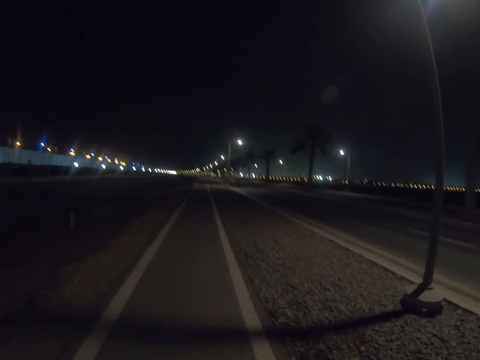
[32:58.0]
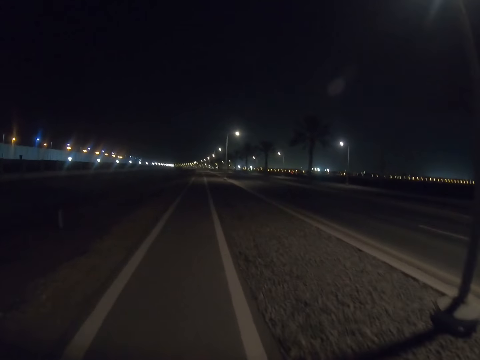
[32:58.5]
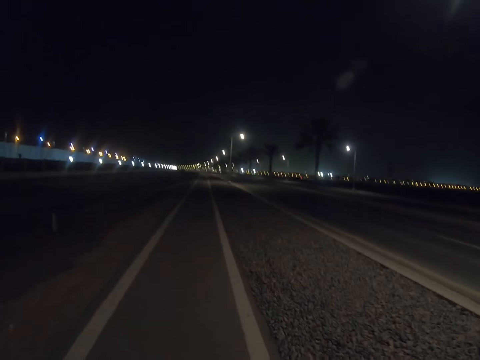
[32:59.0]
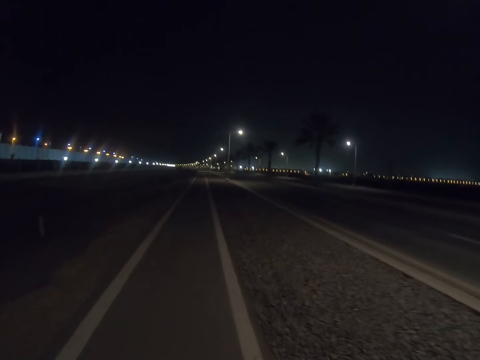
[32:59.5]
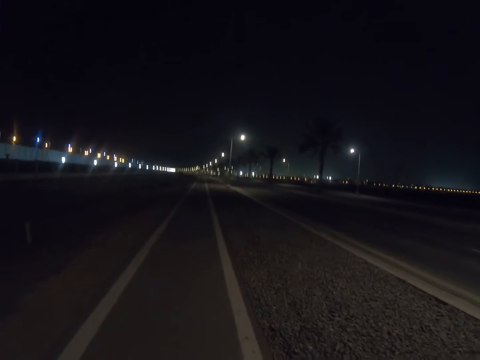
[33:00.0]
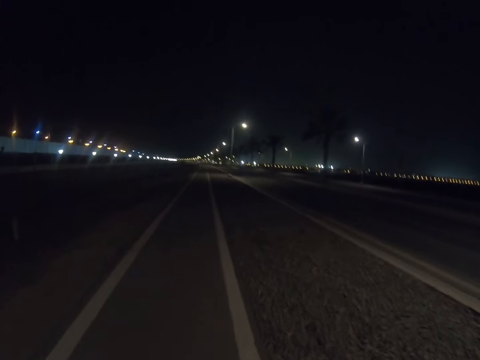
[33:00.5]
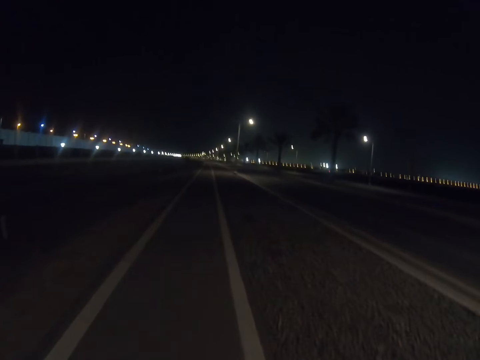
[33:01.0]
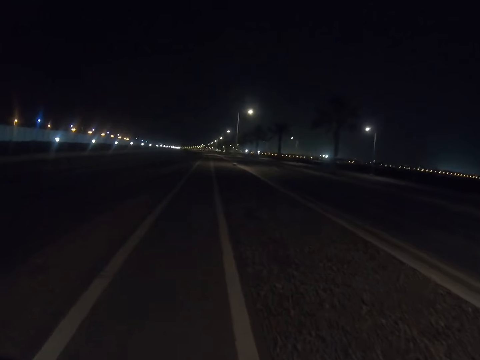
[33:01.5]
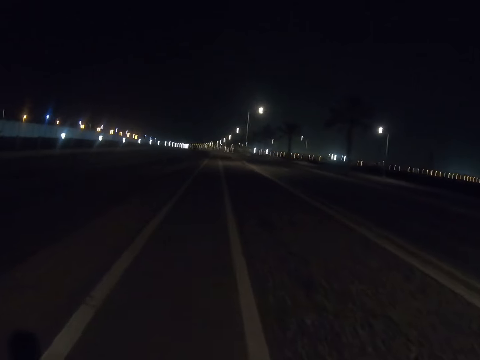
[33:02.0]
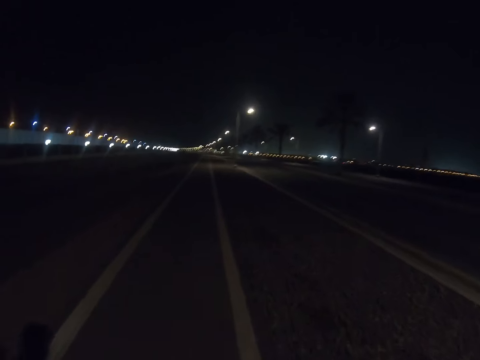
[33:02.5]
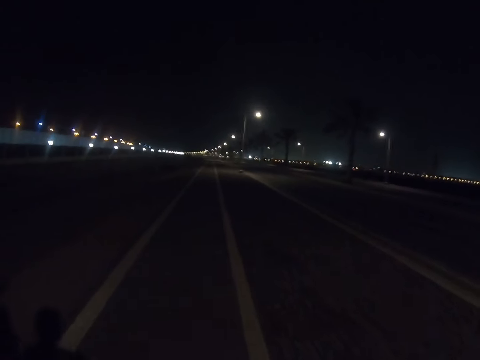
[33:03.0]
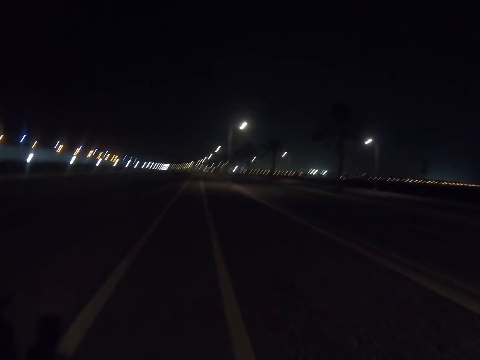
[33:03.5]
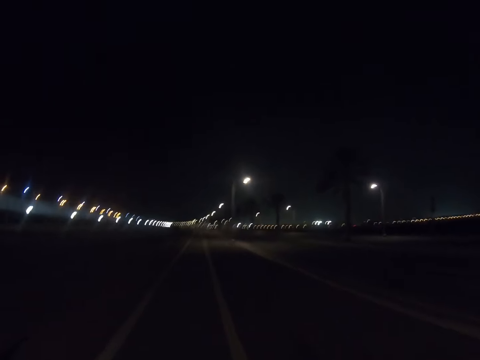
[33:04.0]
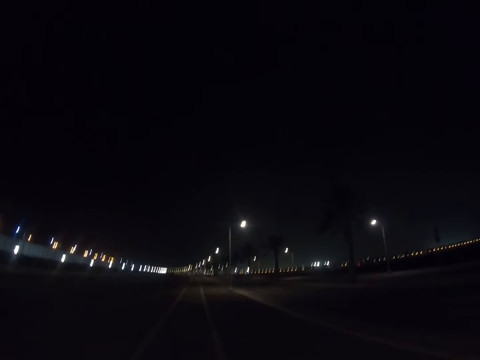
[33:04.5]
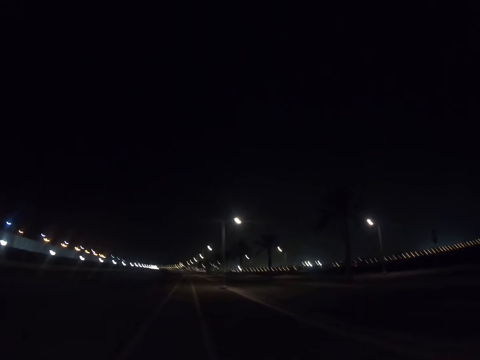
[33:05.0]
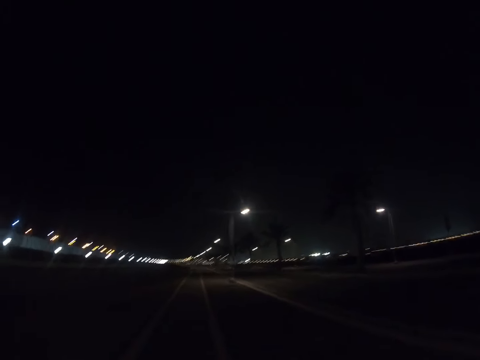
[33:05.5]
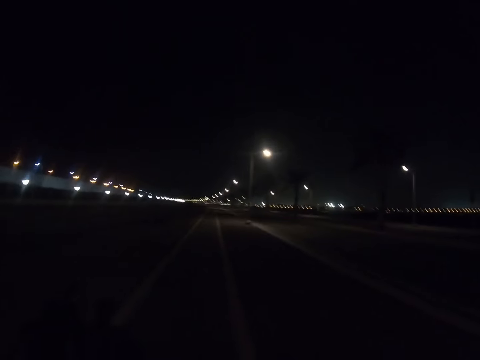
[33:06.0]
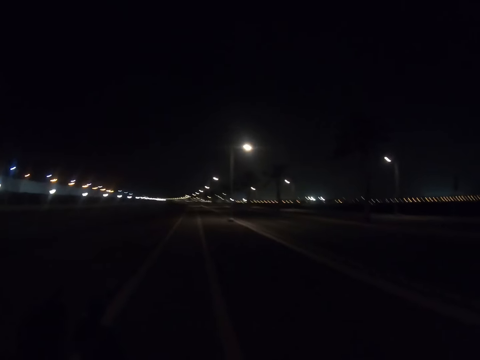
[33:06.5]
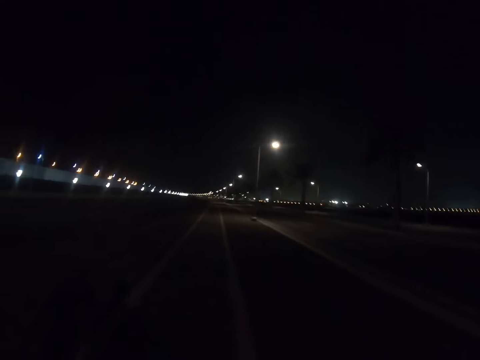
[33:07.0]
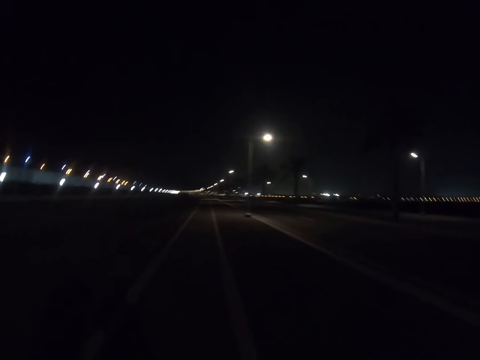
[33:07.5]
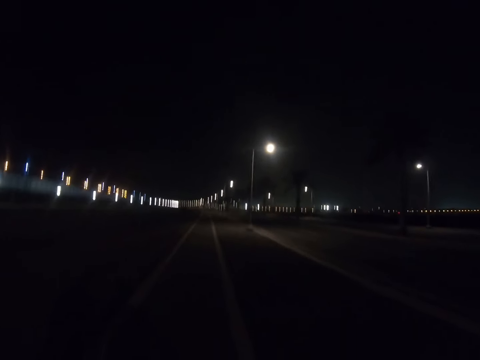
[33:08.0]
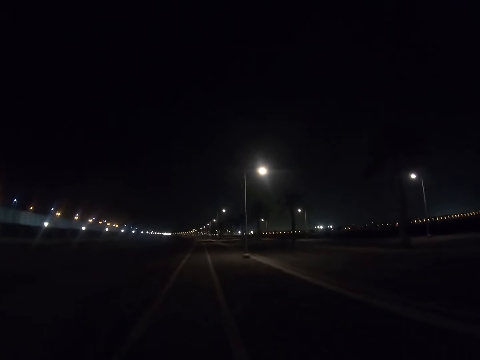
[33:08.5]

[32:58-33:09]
A person walks.

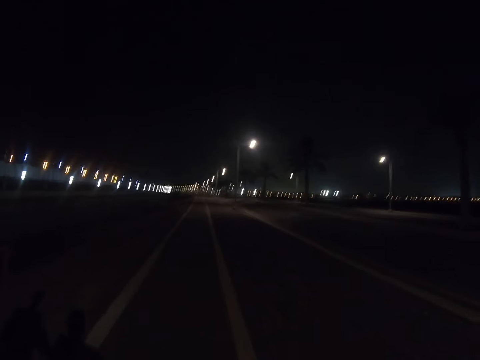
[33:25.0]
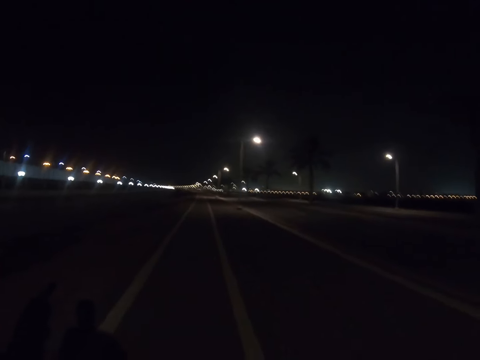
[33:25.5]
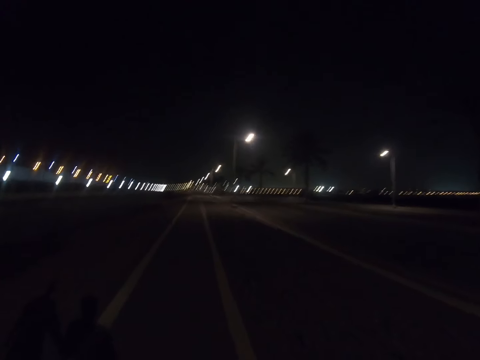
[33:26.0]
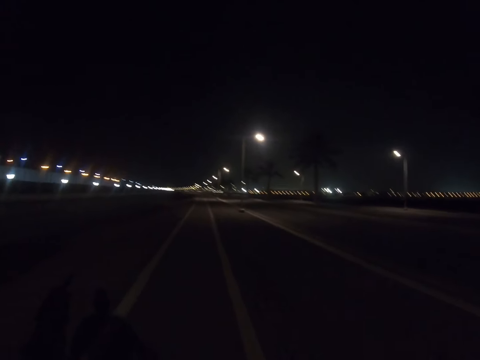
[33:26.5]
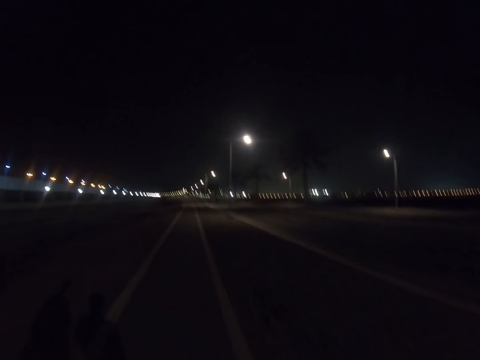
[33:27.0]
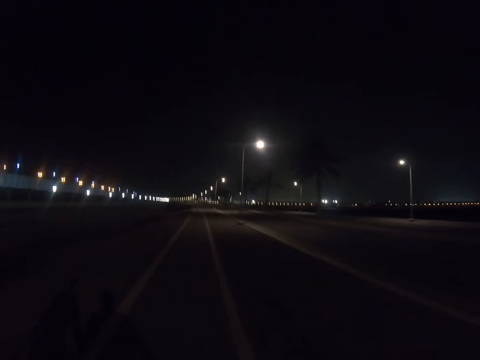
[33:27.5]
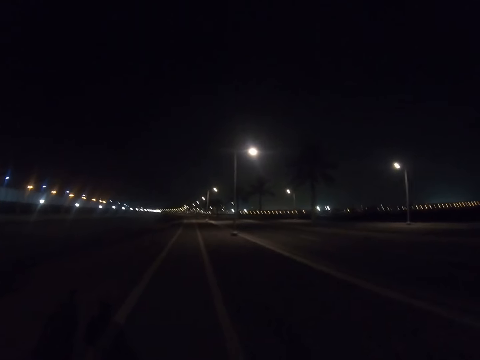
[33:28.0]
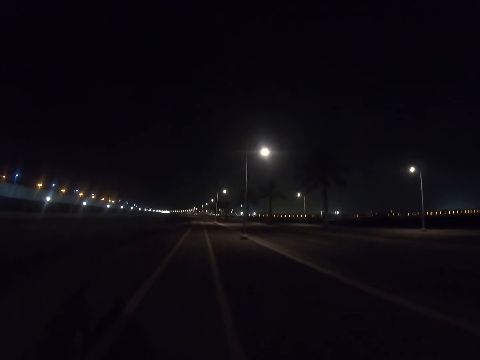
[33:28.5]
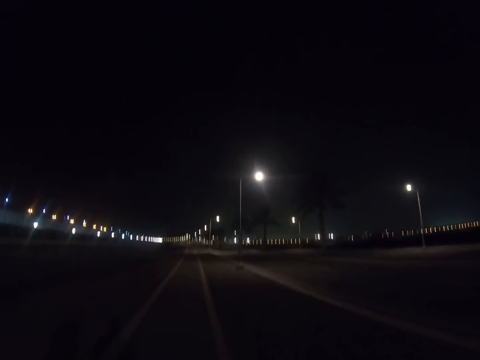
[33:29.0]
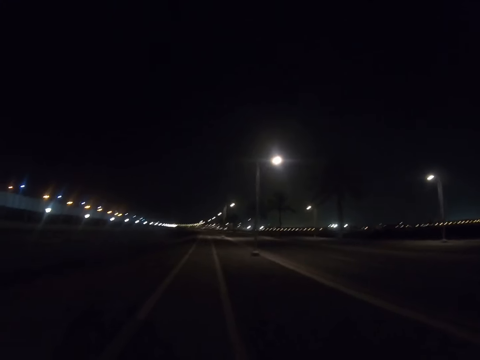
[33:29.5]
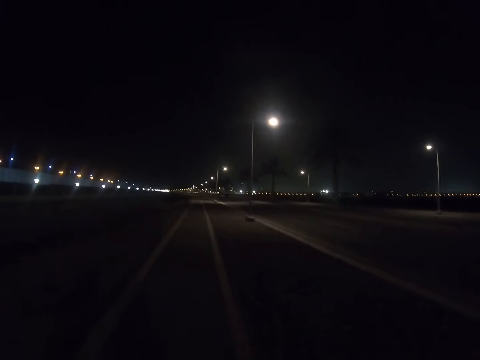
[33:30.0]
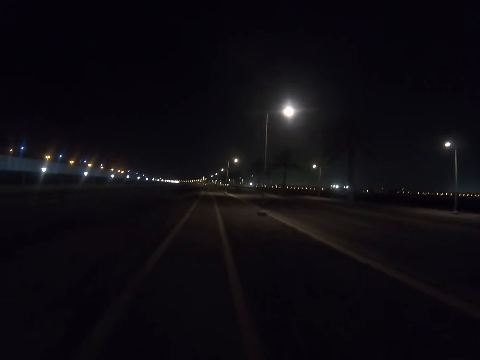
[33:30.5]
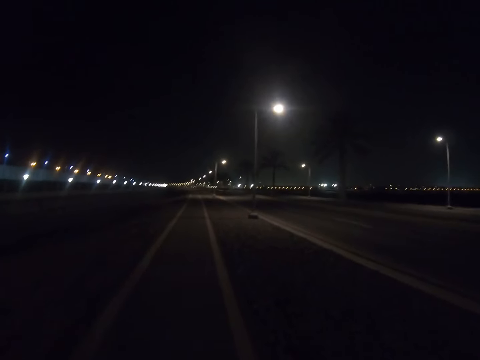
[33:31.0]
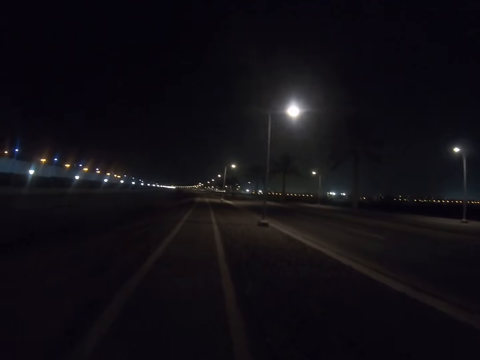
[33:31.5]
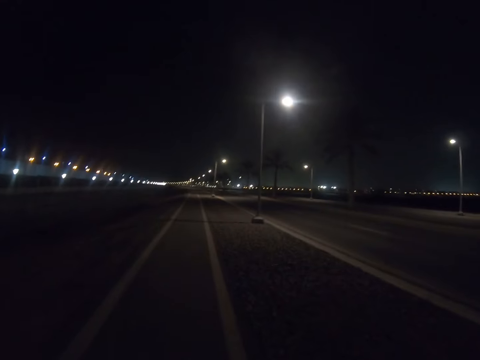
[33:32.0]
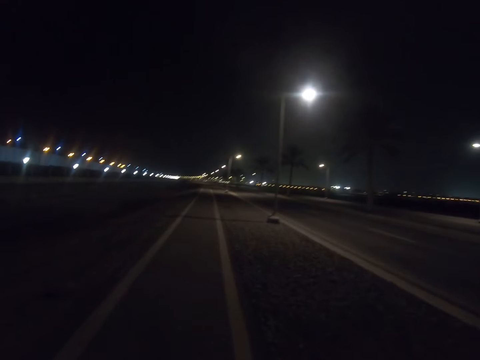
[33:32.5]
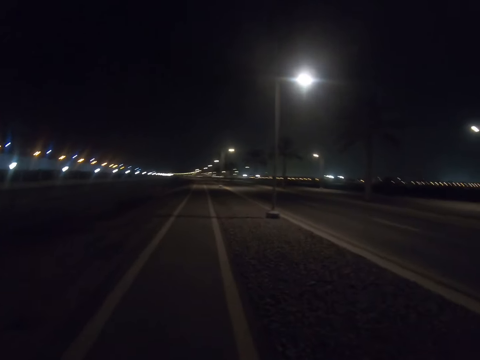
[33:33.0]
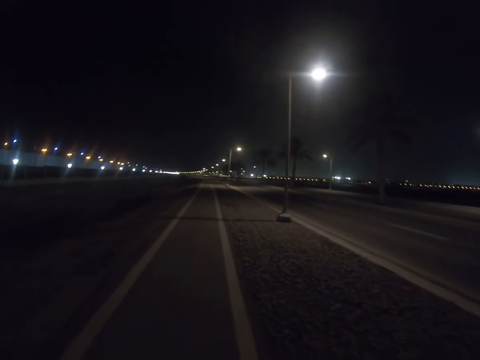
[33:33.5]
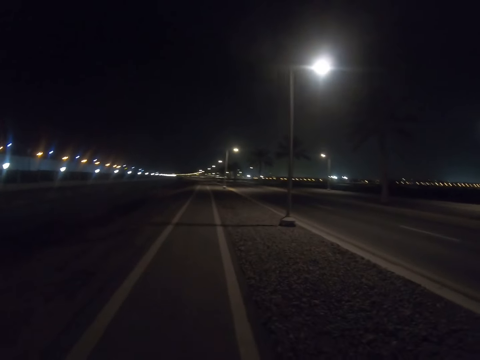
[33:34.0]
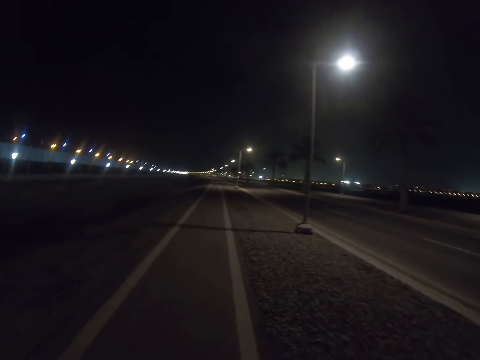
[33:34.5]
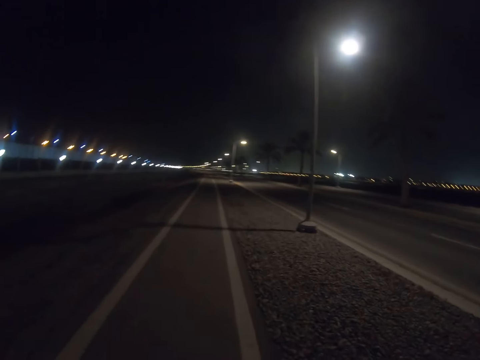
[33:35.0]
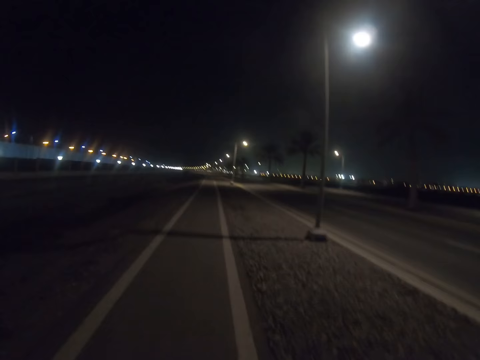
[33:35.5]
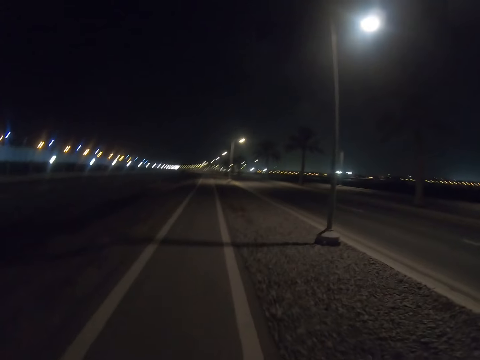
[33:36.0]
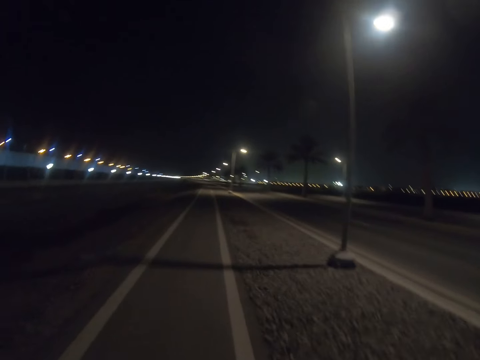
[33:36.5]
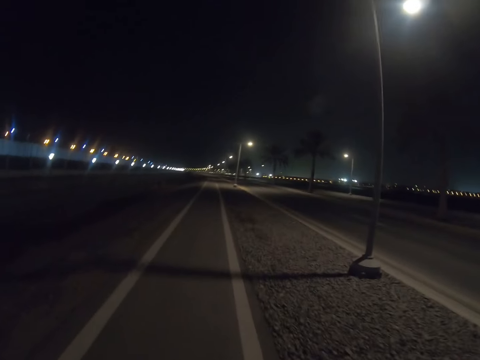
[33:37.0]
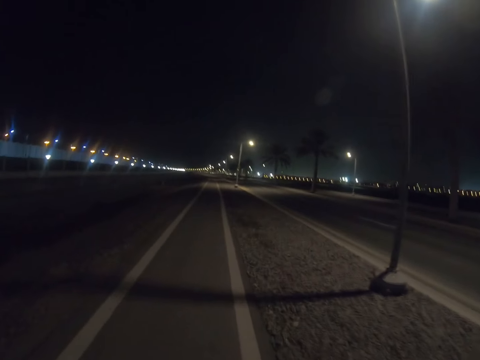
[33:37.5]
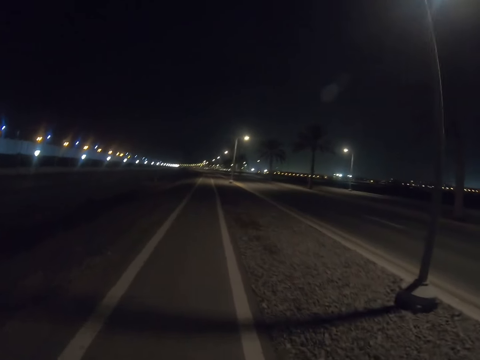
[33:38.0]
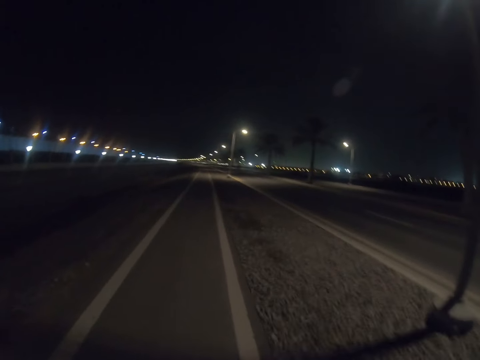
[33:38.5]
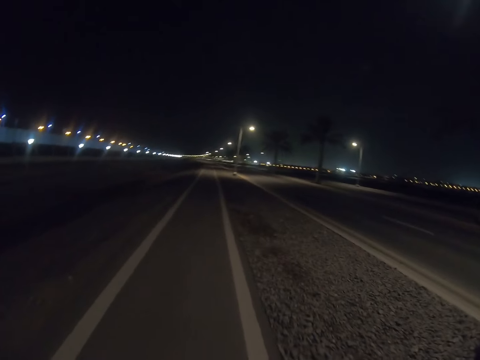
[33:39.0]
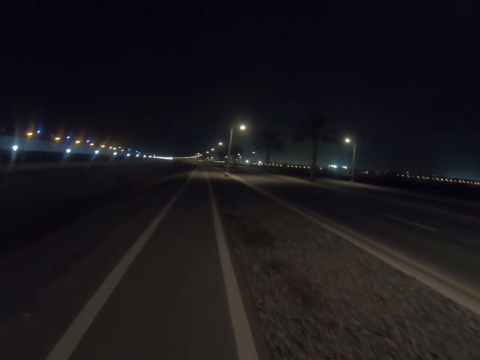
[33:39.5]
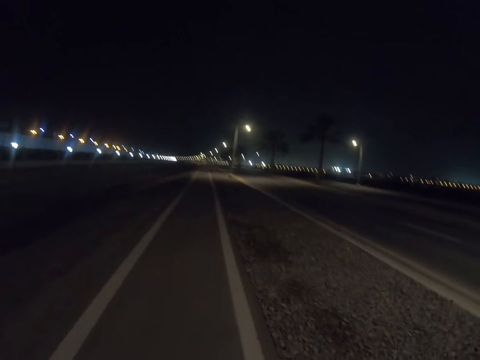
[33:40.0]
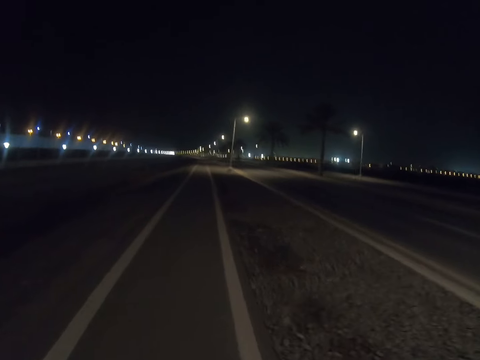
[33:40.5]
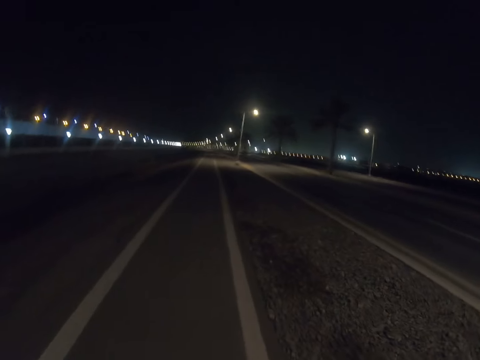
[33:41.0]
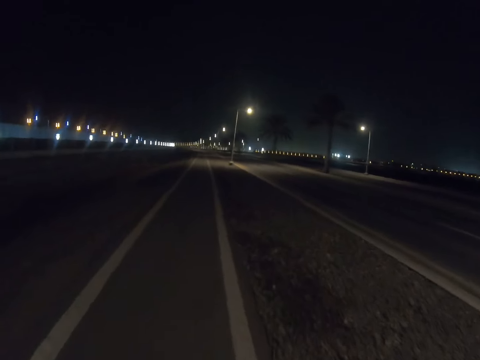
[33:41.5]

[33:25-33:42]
A person walks.
